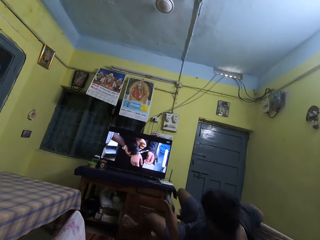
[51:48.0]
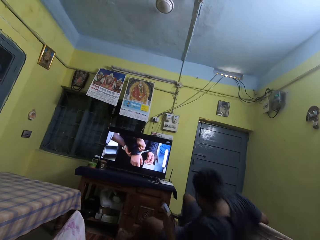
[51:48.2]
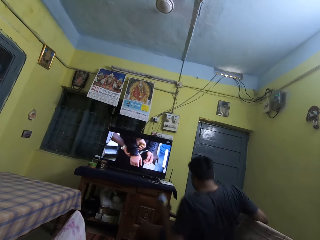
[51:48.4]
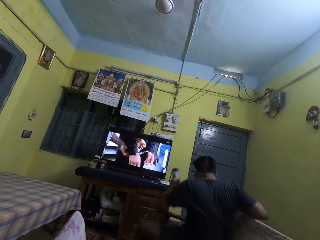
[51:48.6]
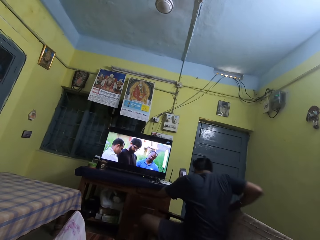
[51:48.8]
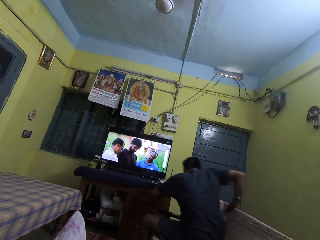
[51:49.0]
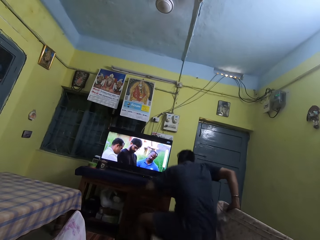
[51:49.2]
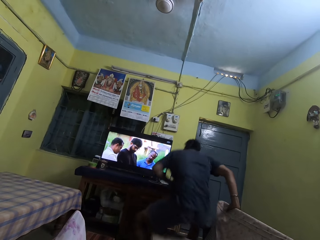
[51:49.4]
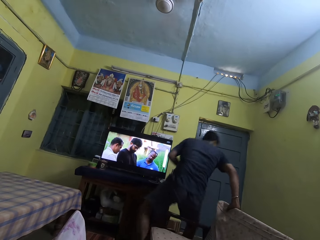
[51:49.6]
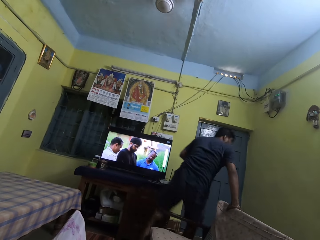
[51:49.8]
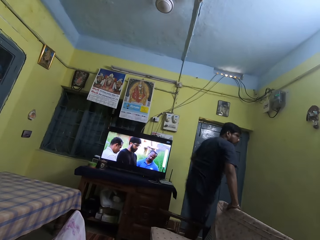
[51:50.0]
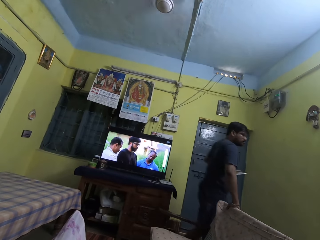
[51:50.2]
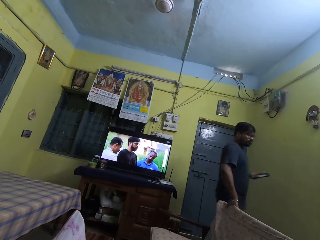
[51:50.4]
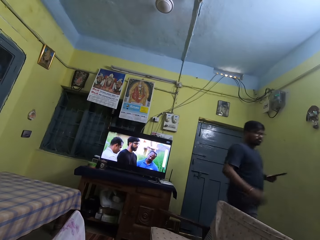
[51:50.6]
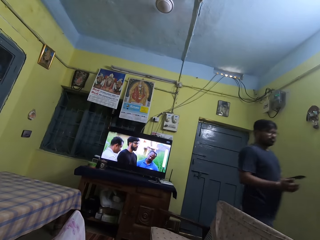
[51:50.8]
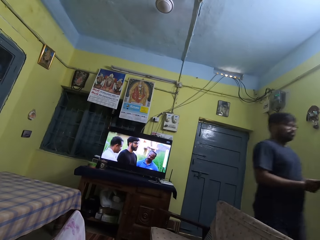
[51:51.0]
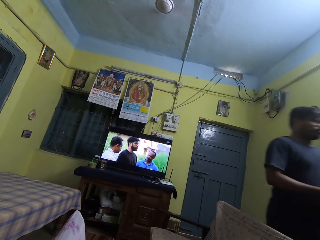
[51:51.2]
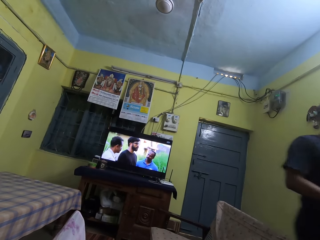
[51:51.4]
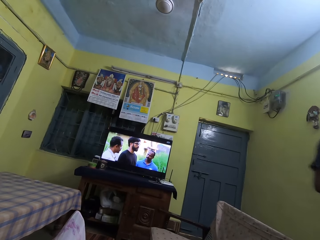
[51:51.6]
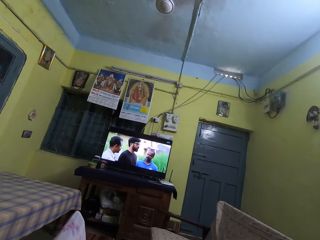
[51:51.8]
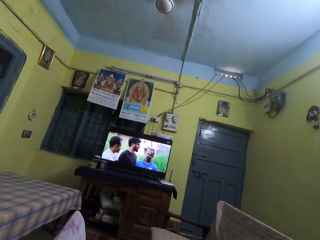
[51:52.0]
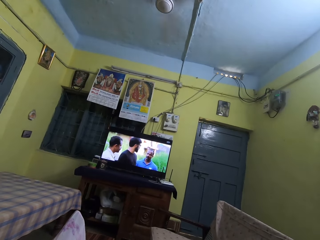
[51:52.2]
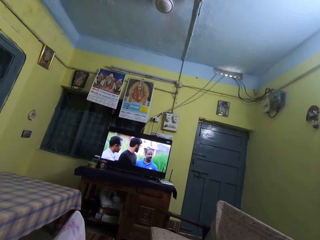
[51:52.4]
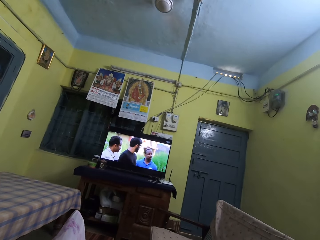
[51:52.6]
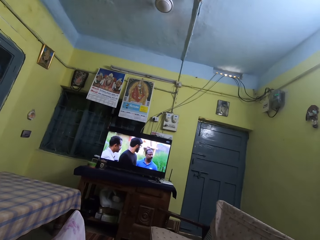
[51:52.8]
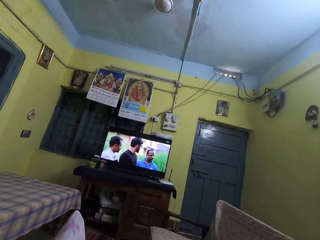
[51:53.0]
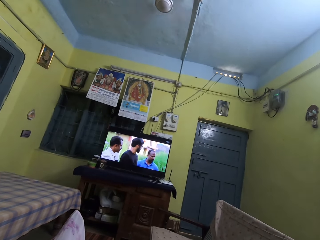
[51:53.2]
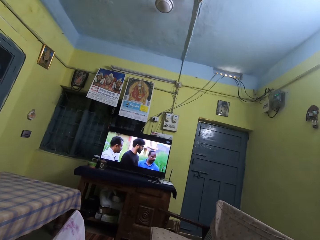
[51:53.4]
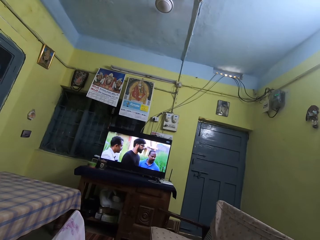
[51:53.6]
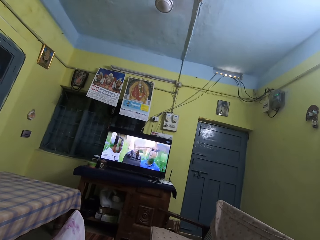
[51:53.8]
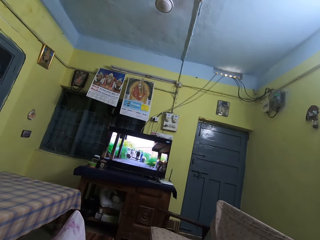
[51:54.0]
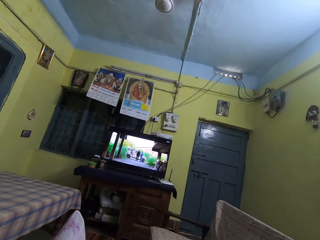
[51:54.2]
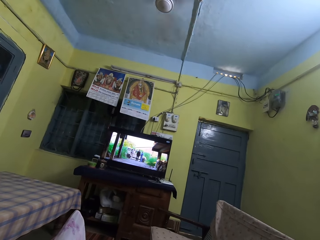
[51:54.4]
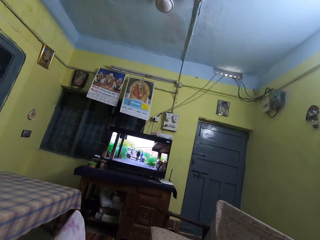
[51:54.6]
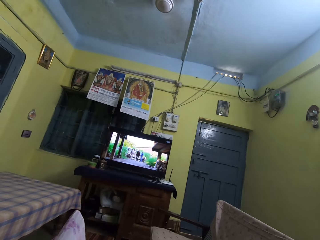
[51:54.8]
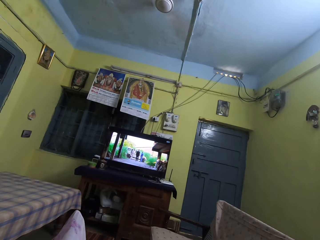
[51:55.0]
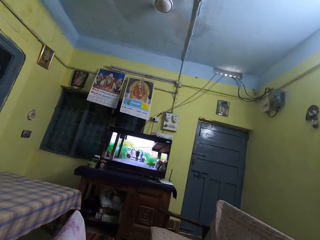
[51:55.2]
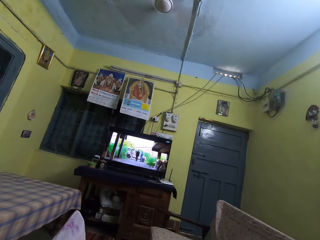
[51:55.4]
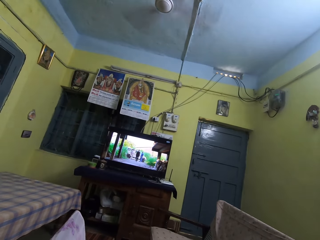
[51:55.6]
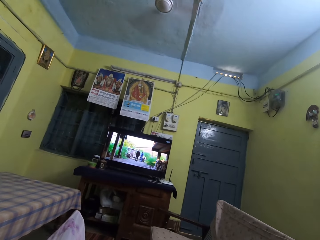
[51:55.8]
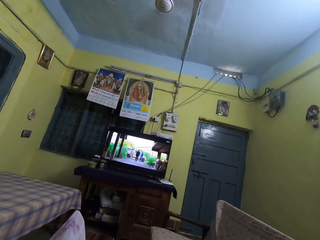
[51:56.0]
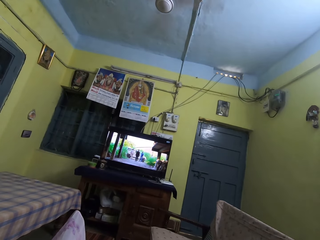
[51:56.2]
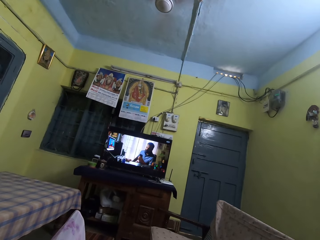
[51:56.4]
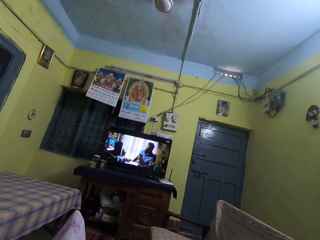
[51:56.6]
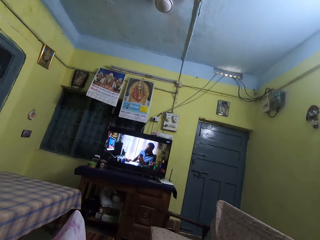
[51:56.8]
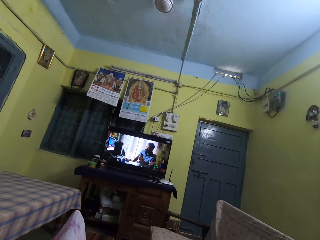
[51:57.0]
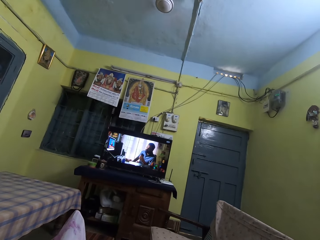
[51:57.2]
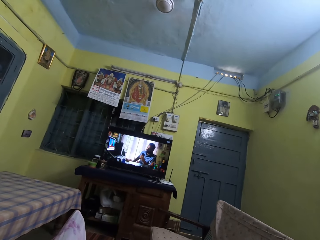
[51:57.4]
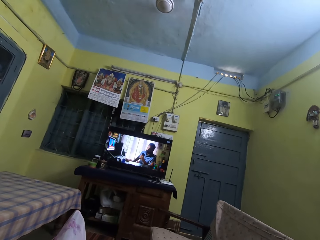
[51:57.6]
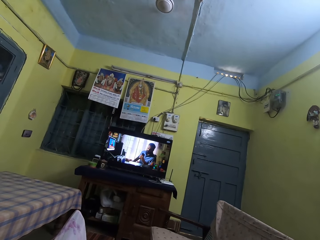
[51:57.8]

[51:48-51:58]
A man gets up from a chair. The man walks with the phone in his hands around the house.

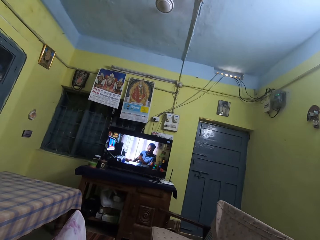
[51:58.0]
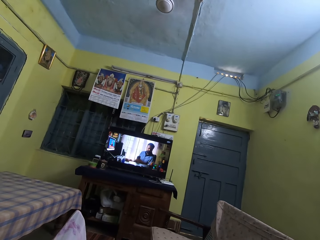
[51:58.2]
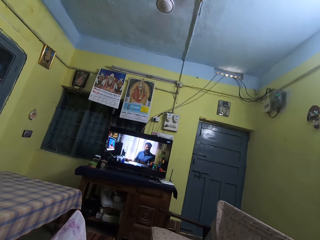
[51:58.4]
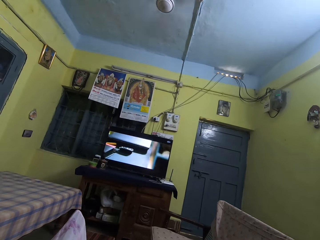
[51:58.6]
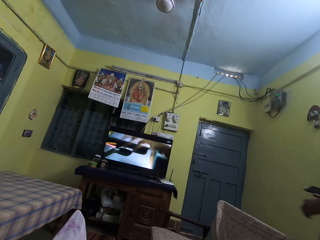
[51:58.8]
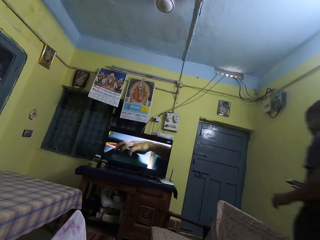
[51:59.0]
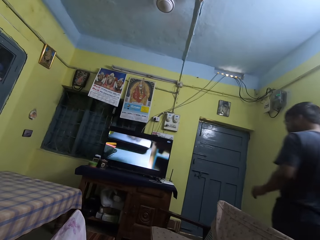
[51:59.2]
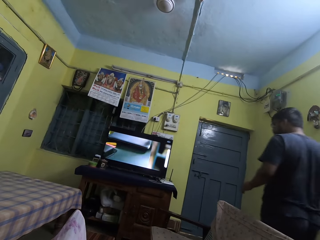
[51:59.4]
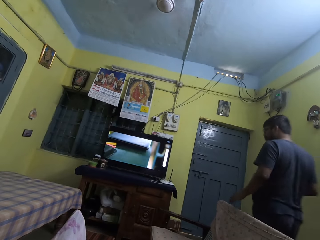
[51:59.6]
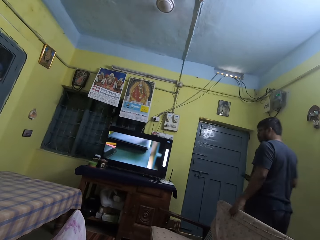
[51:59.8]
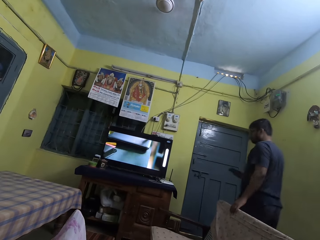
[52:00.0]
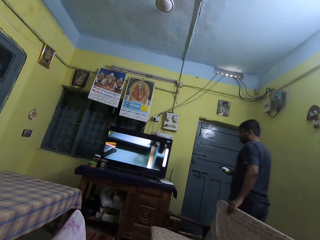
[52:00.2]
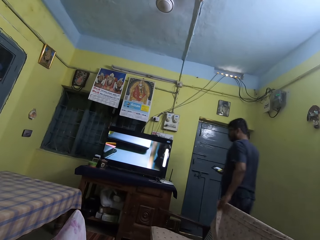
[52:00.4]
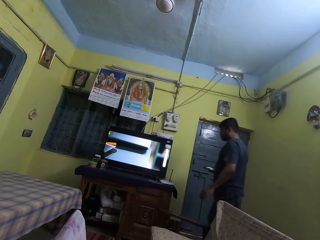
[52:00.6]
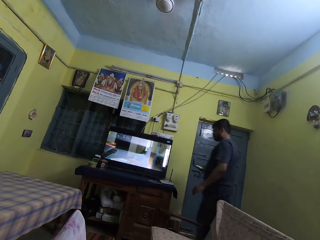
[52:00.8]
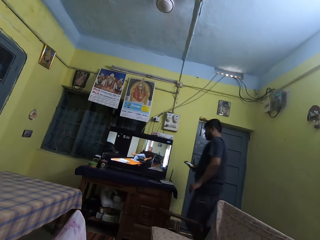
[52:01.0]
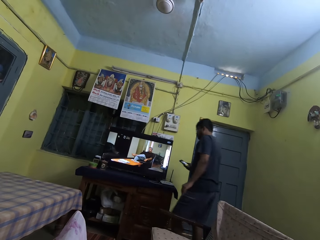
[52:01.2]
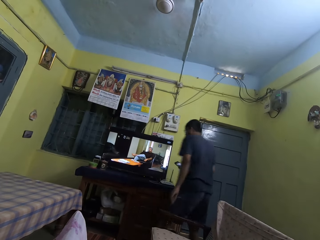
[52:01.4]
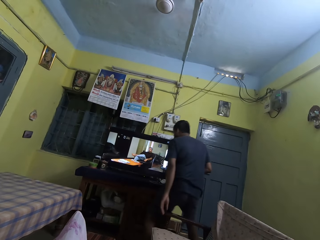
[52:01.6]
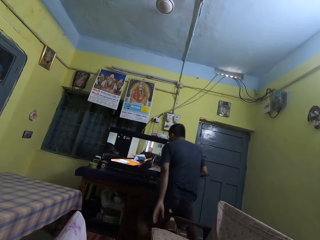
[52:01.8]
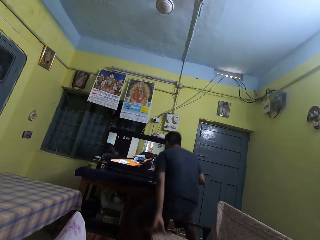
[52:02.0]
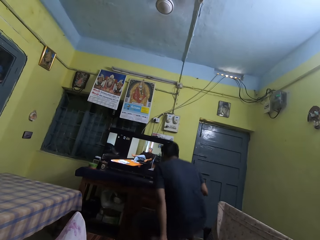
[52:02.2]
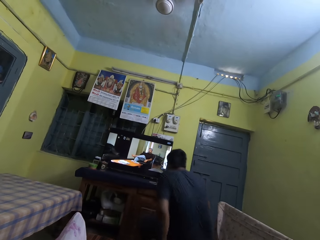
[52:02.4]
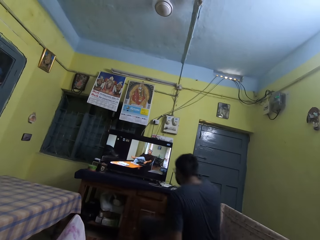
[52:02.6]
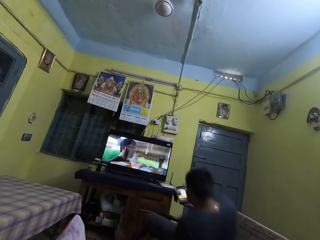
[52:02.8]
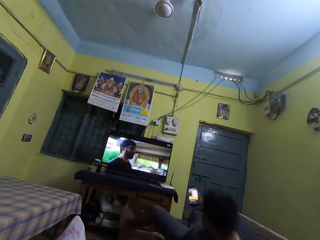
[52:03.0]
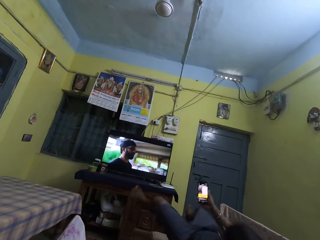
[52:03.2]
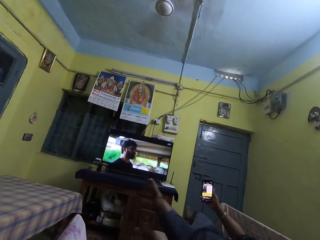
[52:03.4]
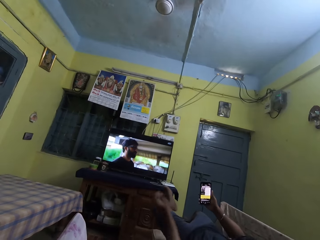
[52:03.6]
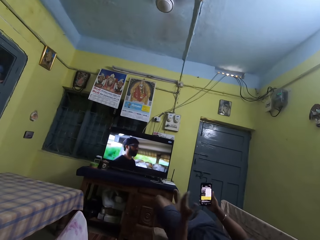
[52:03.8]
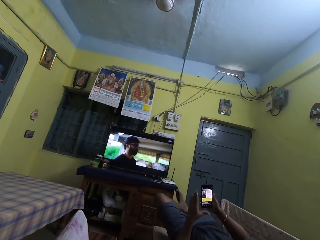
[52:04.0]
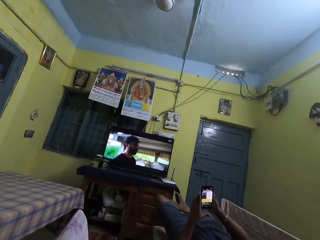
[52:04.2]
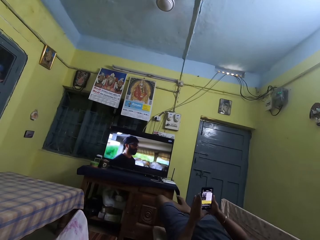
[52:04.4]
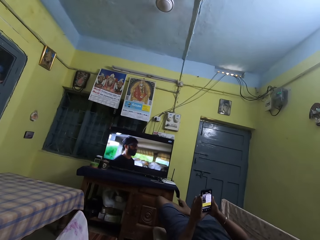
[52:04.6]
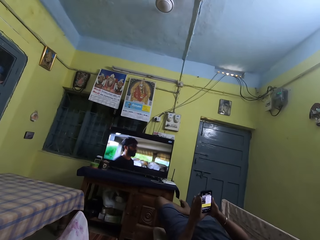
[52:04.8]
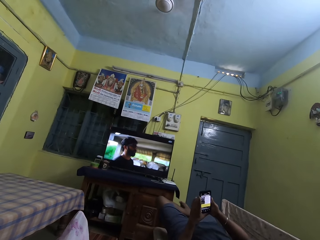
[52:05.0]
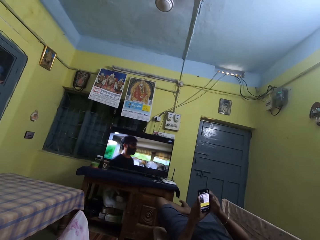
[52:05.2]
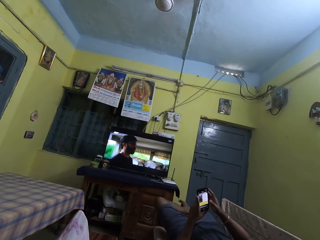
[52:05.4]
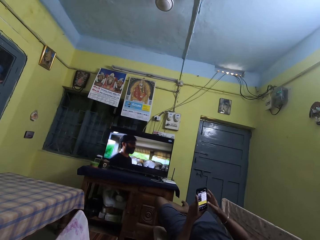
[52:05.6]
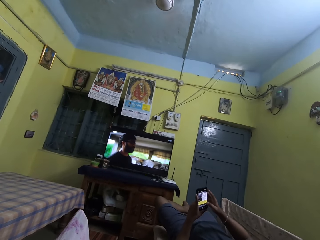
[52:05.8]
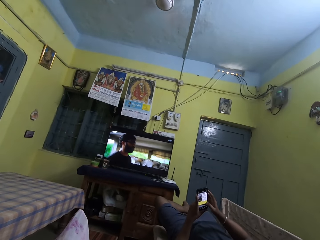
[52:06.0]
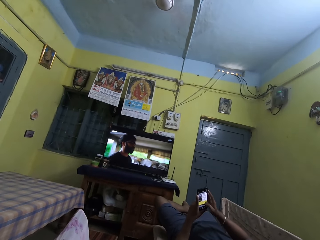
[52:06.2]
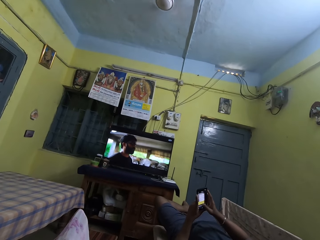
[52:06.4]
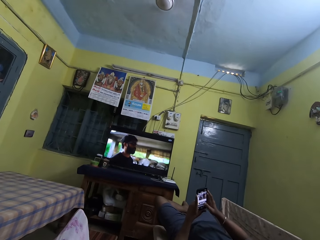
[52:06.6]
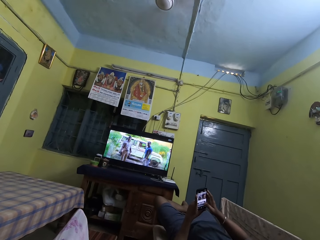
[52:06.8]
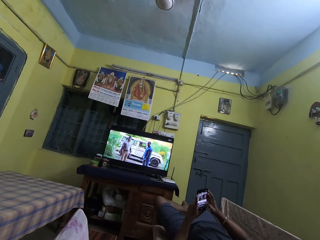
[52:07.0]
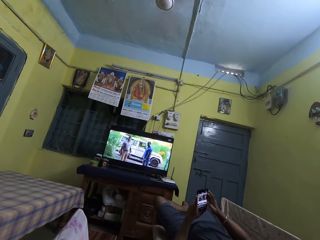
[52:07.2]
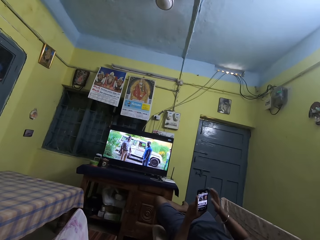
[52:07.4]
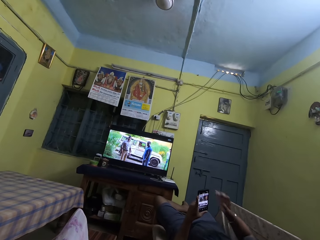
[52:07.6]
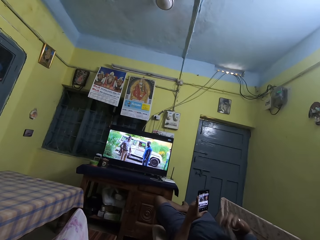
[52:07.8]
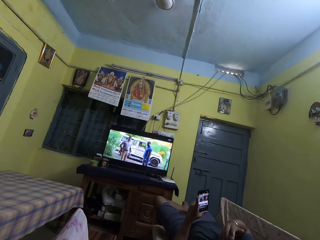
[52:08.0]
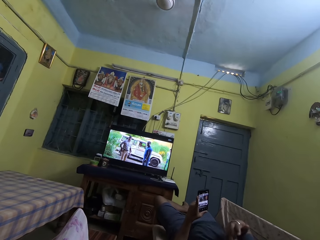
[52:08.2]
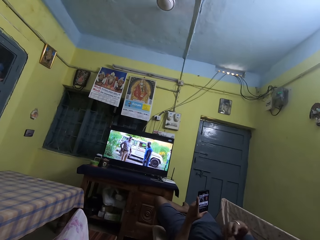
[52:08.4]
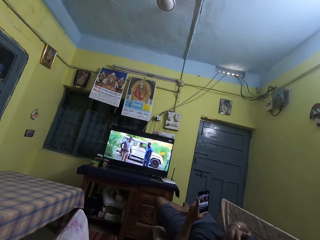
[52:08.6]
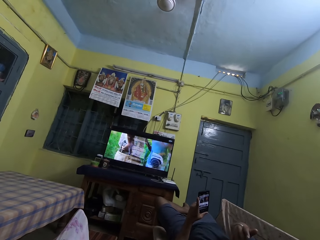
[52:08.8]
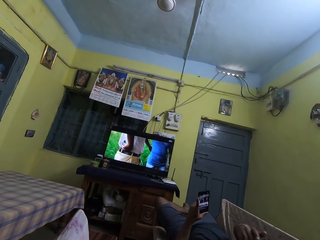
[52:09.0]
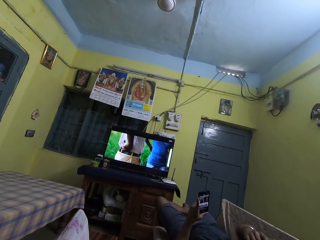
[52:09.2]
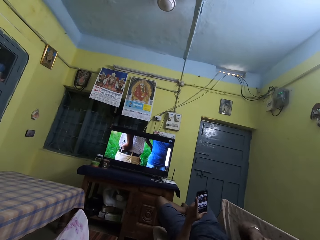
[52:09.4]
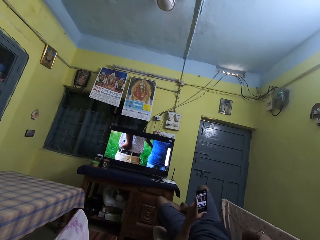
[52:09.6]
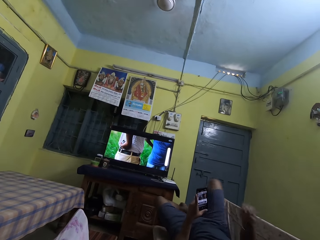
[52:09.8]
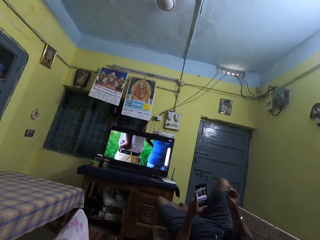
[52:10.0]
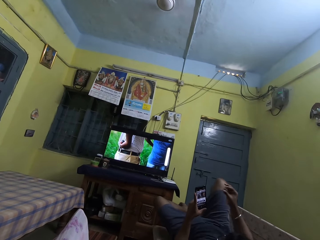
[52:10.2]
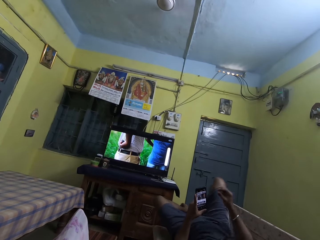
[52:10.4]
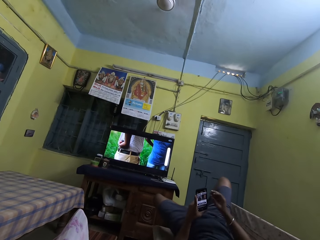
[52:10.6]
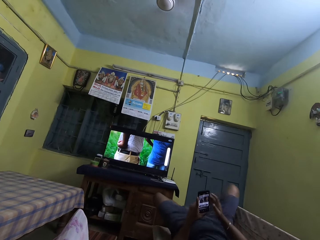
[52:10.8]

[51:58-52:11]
A man walks to the chair with the phone in his right hand. The man places his left hand on the chair. The man lies down on the chair and sleeps in the chair. The man holds the phone with both hands, operates the phone with his right hand, moves his right hand, and touches his face with his right hand.
